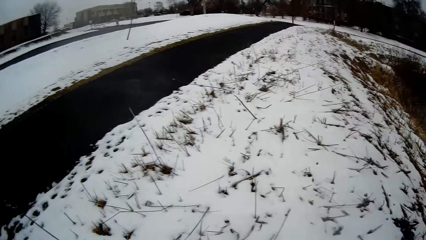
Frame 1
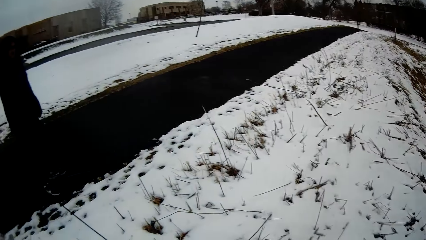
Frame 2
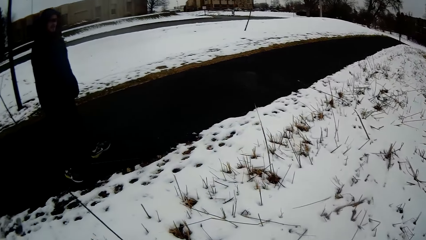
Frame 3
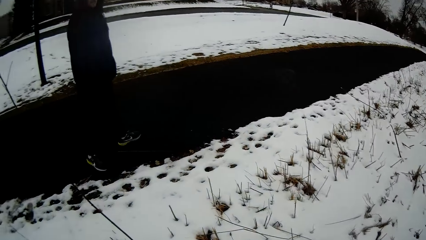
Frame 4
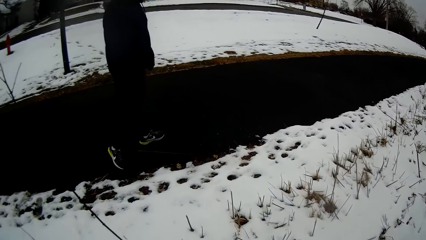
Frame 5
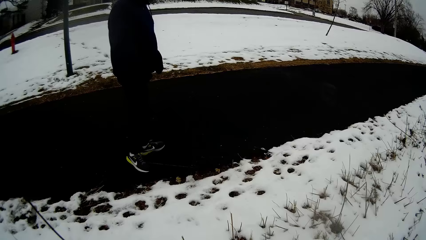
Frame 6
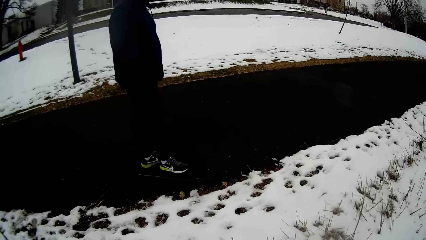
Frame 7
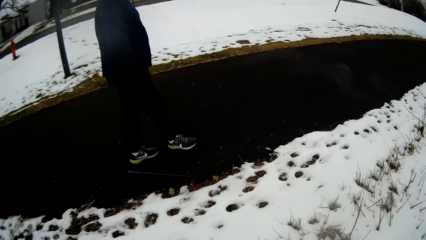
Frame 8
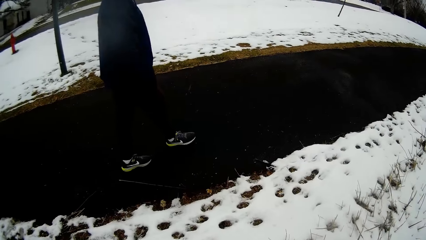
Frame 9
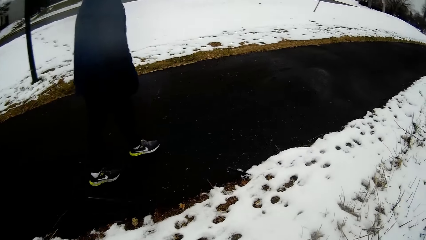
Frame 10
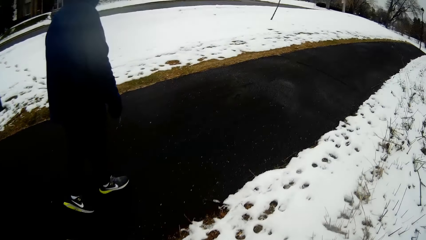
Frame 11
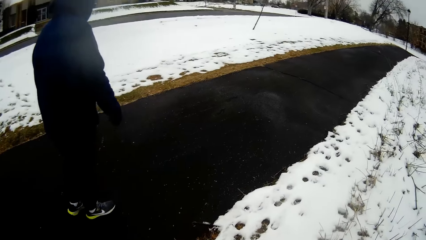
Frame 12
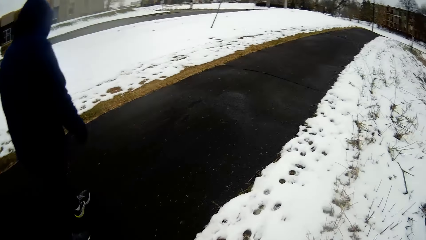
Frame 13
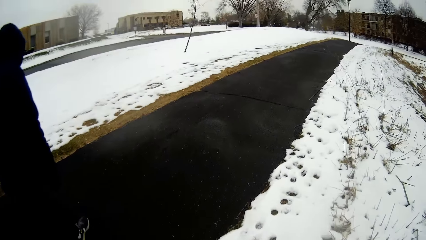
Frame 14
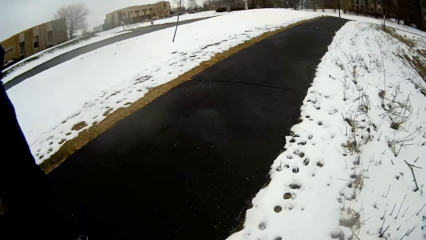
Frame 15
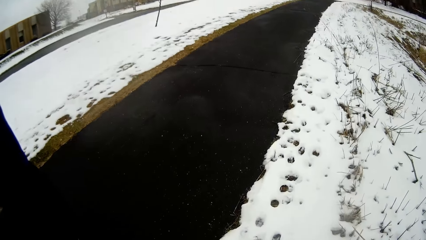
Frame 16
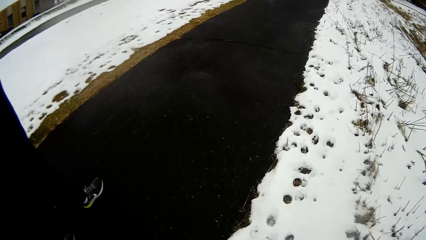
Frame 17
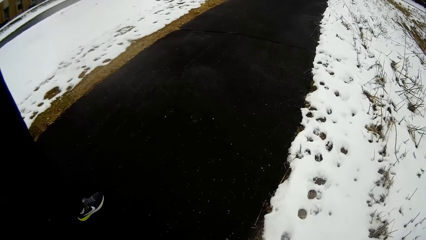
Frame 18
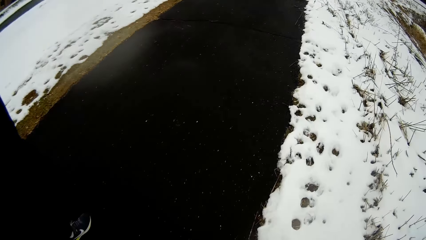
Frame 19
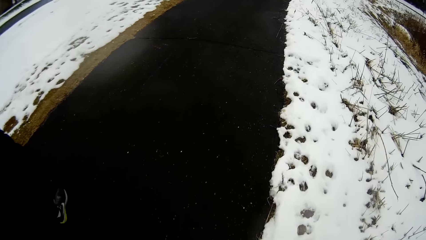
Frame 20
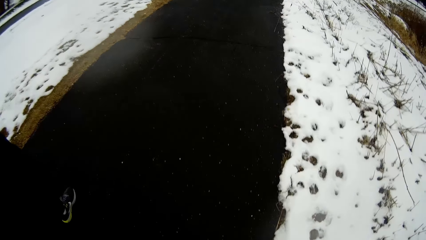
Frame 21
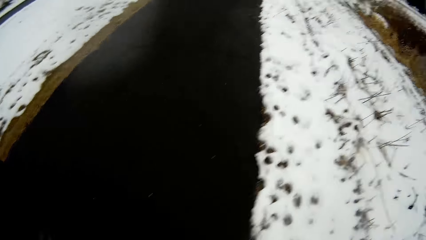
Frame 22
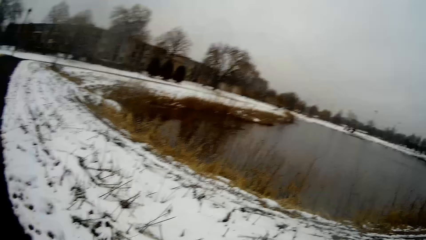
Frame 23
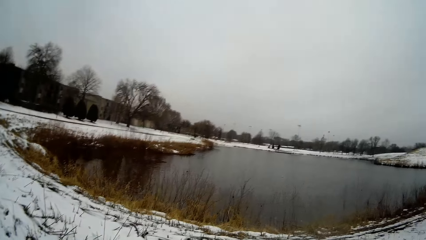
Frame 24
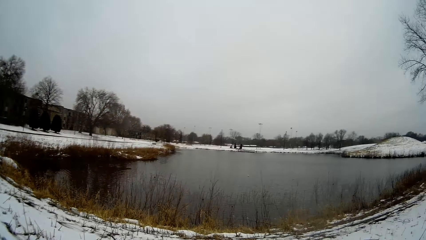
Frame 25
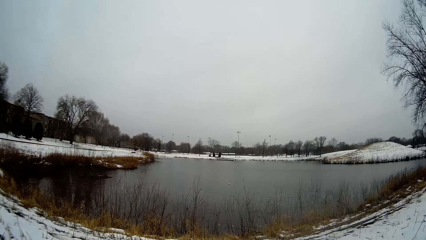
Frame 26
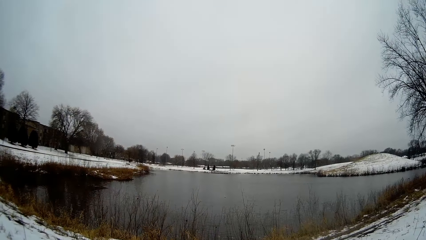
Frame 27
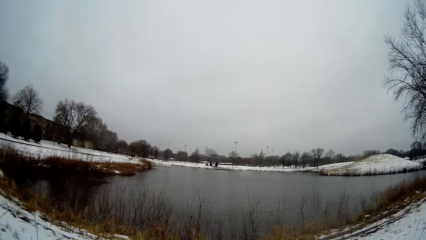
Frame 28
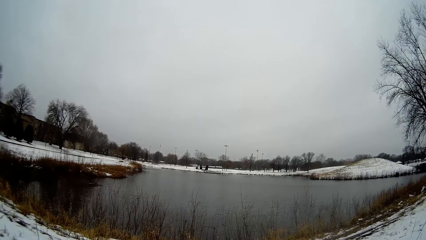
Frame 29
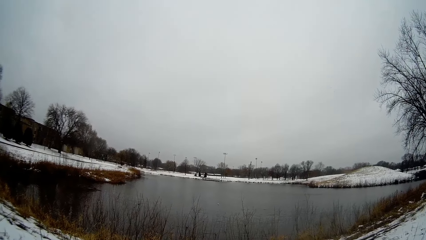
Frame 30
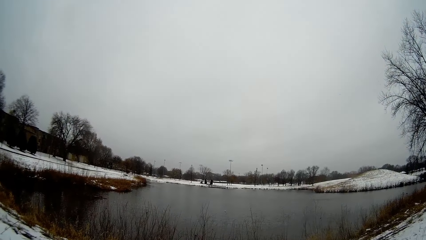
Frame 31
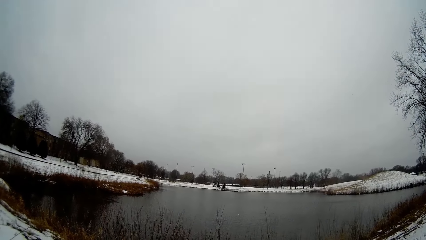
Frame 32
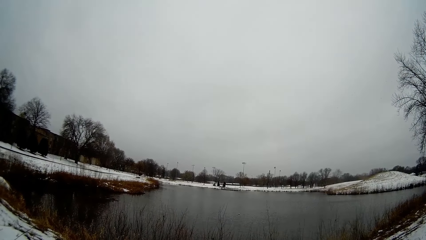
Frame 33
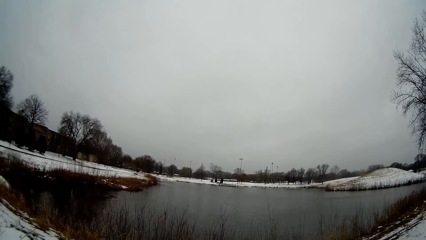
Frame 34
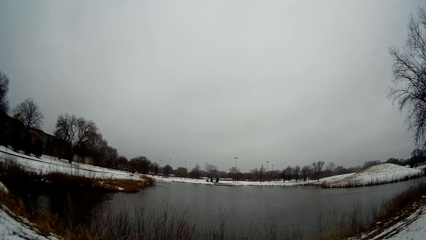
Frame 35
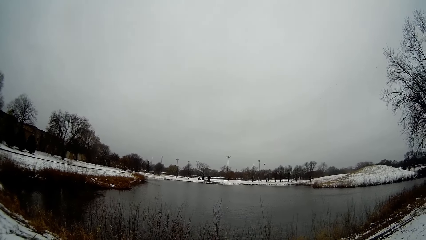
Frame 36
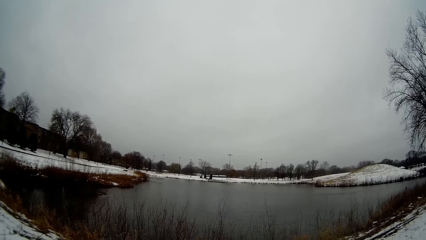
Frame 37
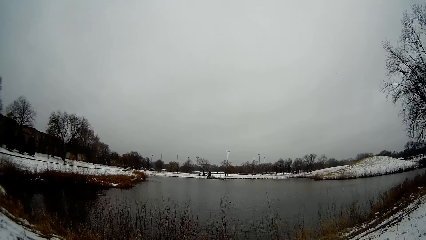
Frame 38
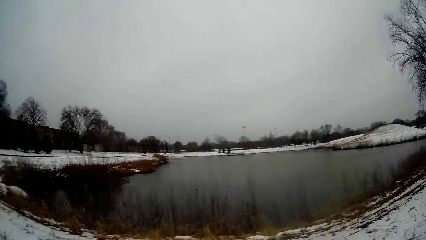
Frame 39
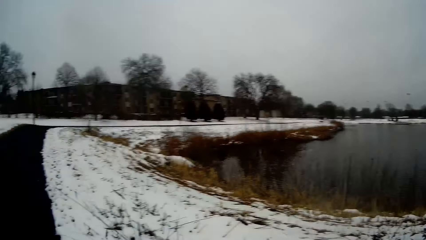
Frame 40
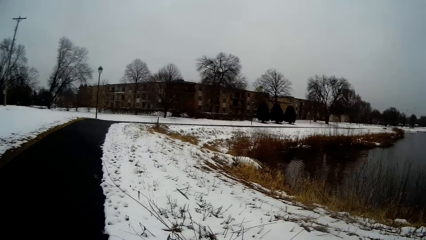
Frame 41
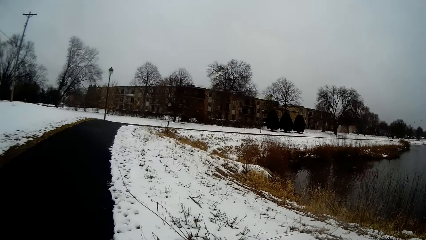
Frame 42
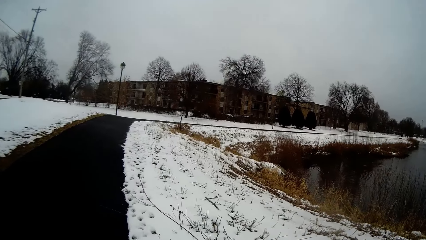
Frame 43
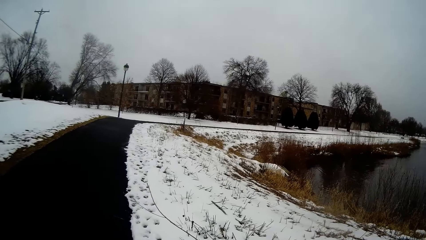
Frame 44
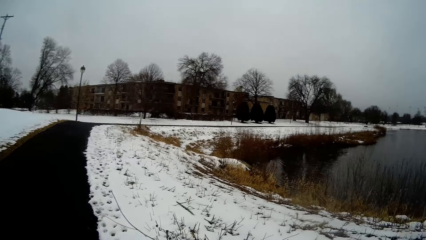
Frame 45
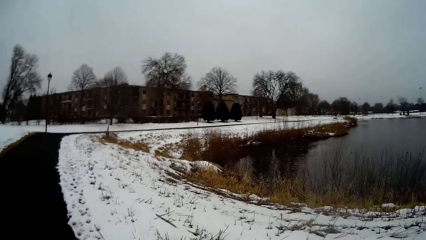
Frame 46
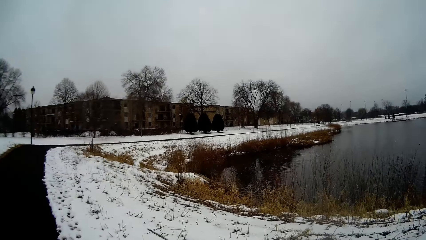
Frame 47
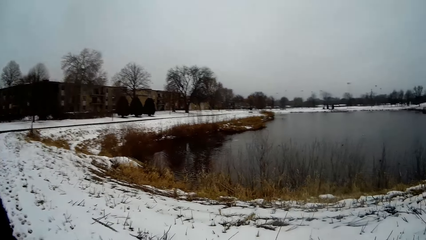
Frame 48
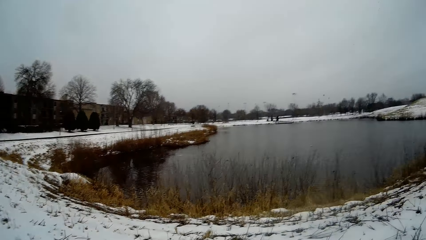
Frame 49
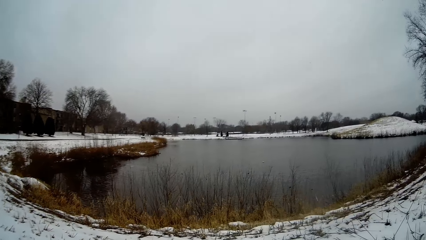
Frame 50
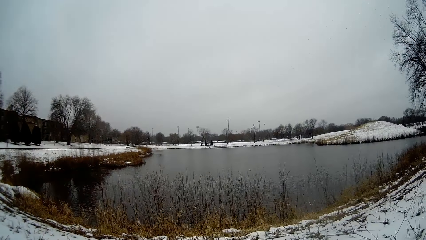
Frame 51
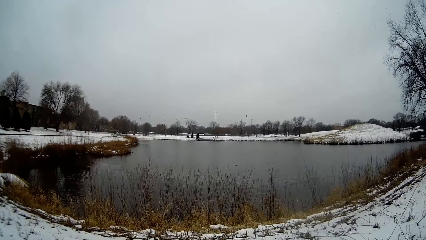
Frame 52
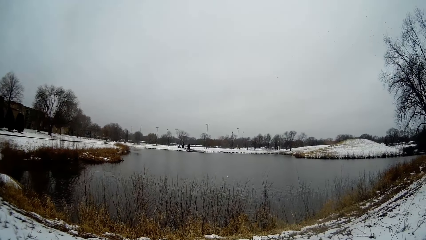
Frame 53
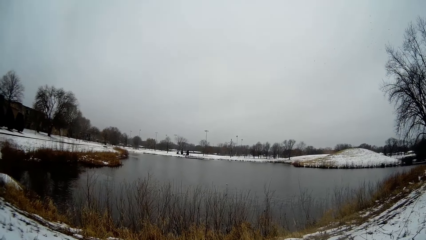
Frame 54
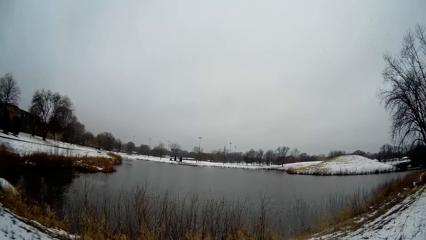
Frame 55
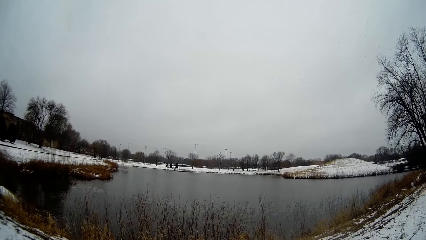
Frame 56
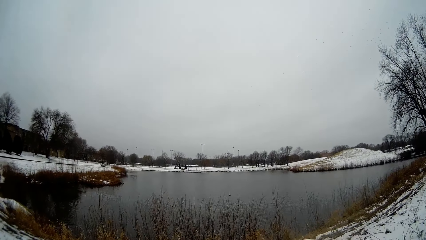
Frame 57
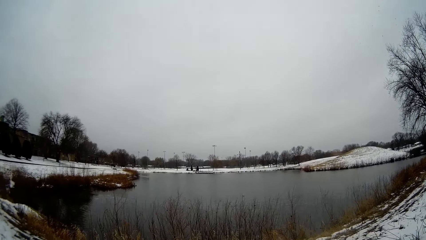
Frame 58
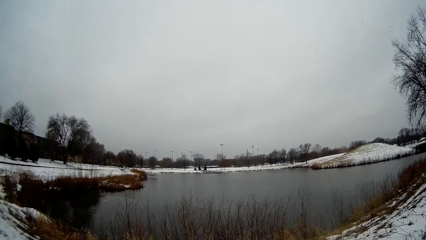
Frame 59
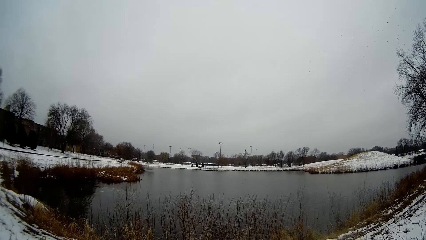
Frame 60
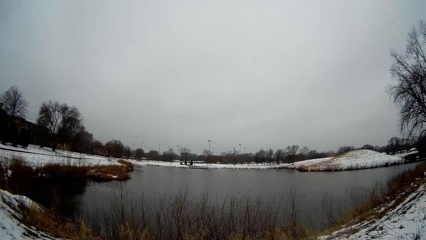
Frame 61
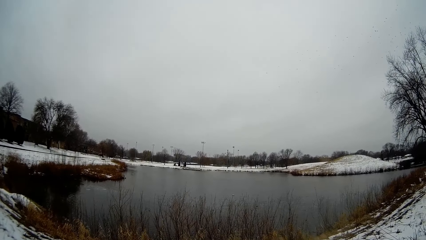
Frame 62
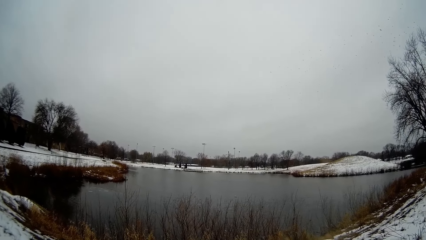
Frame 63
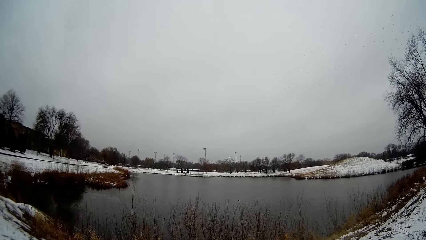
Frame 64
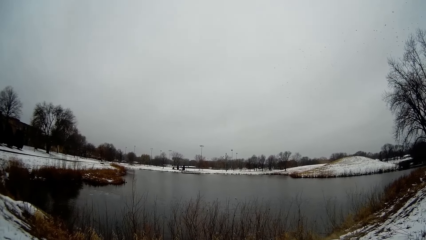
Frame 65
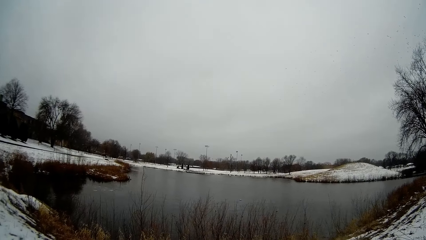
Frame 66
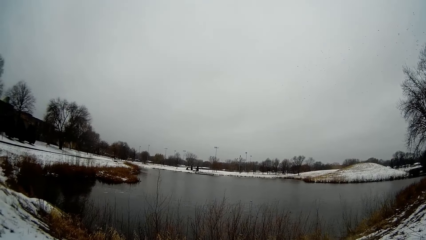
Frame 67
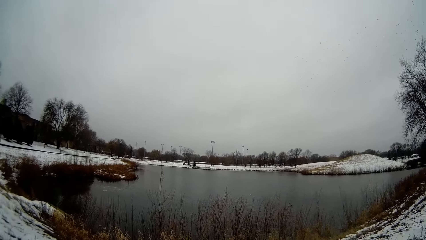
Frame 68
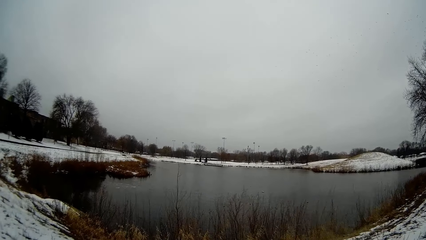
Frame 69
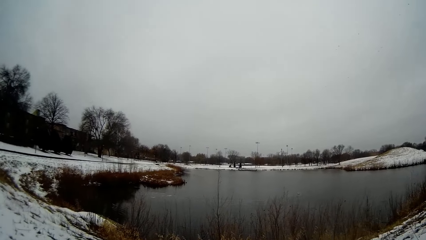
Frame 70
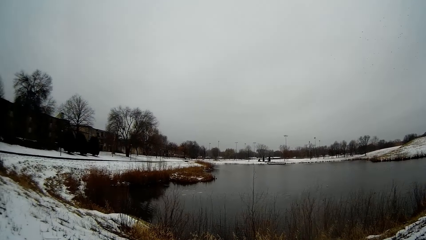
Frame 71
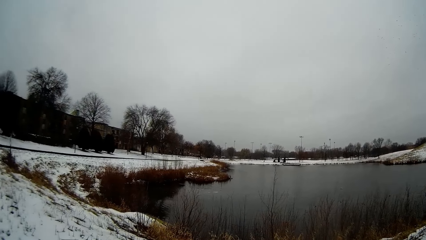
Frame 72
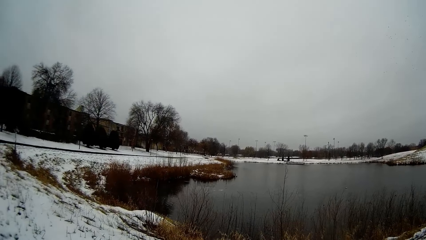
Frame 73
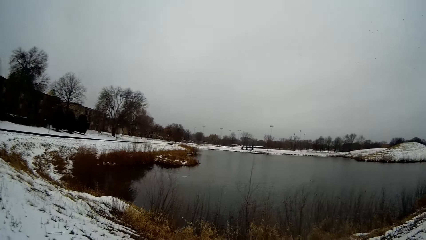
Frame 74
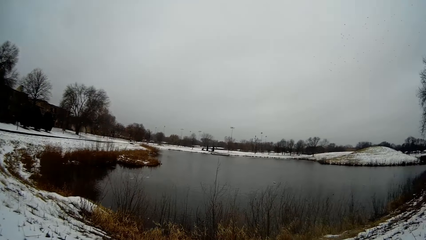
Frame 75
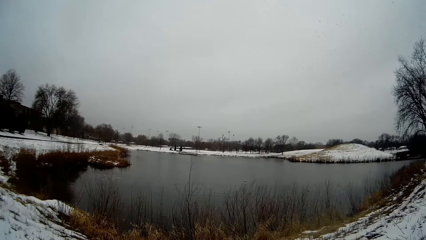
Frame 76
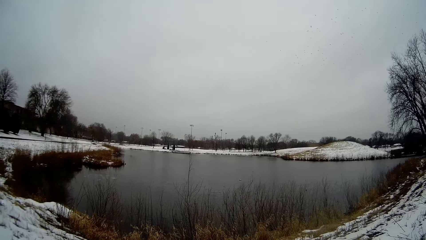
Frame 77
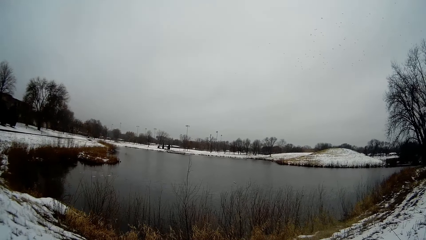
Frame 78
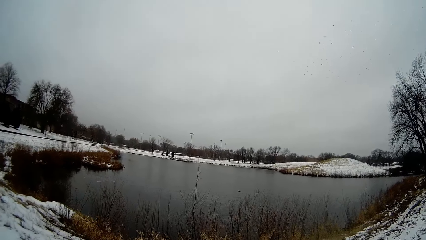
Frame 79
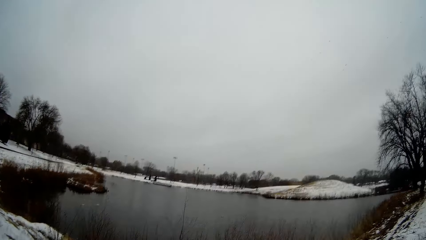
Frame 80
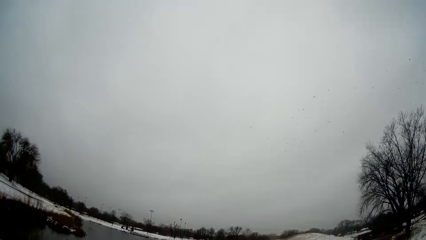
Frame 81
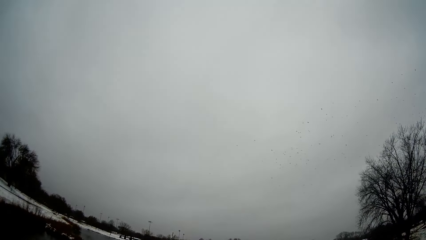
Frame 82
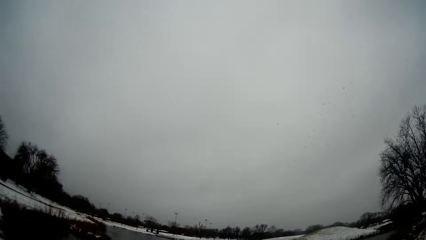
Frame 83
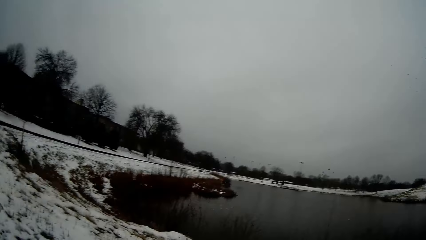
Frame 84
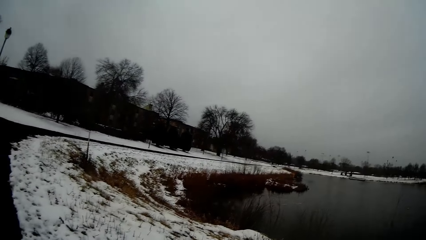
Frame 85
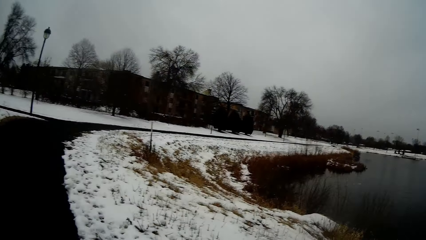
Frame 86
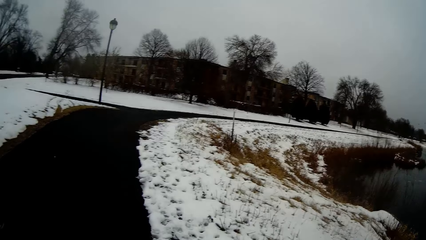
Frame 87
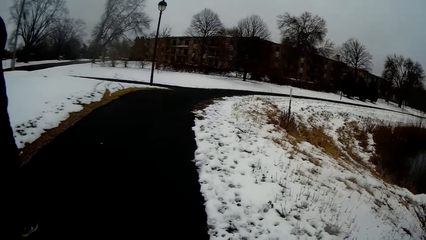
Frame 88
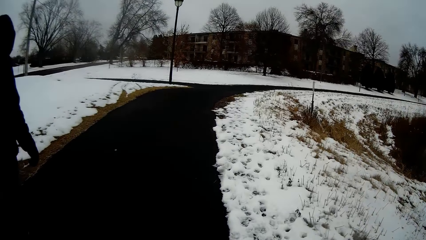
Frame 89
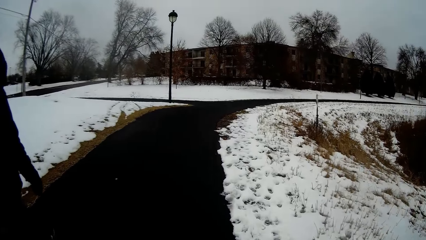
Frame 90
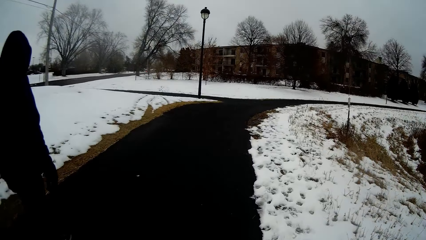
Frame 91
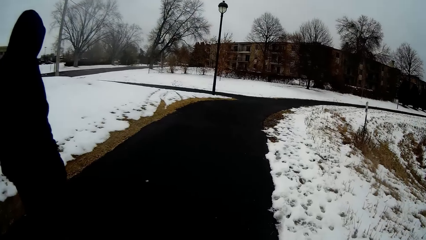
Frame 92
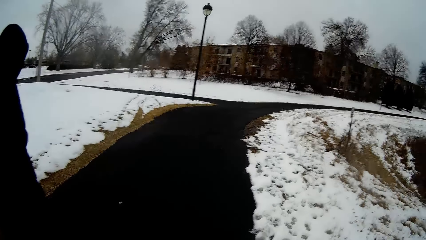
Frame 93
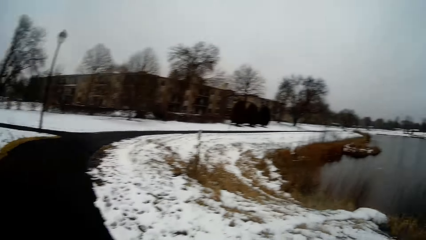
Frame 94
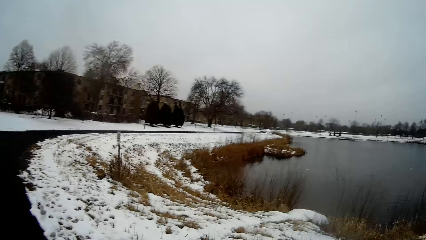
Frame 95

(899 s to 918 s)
The camera wearer walks towards a person. They walk beside the person. They look around. They walk around. They look around. They walk around.
